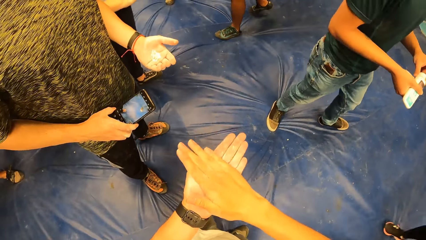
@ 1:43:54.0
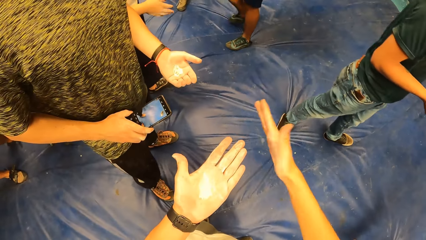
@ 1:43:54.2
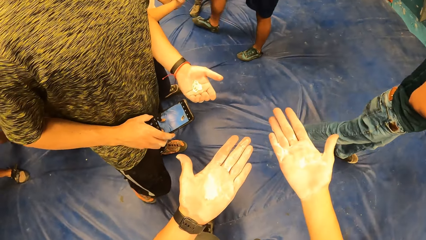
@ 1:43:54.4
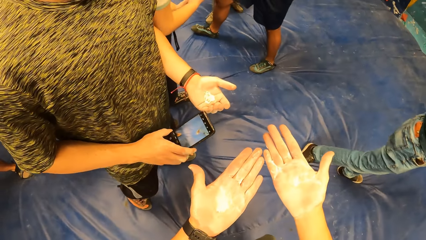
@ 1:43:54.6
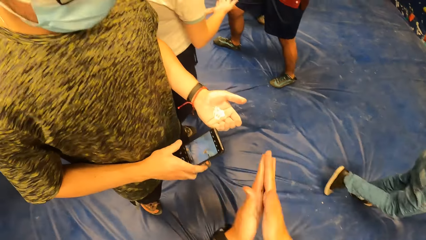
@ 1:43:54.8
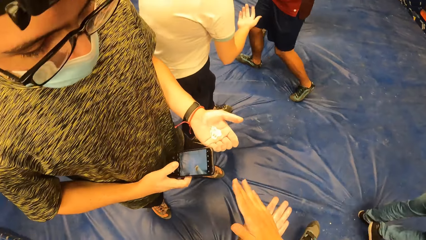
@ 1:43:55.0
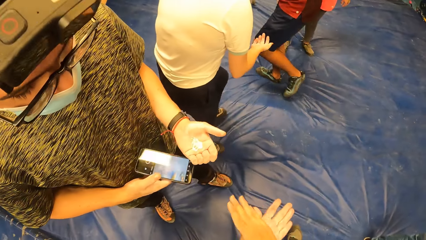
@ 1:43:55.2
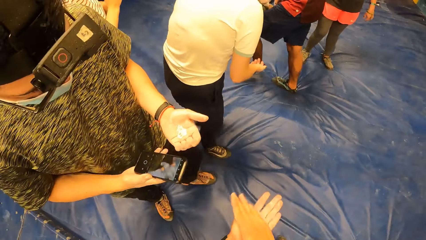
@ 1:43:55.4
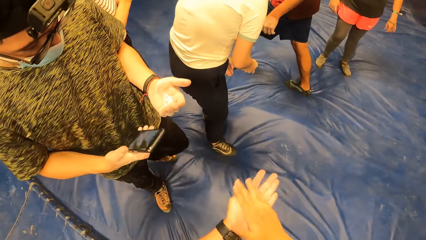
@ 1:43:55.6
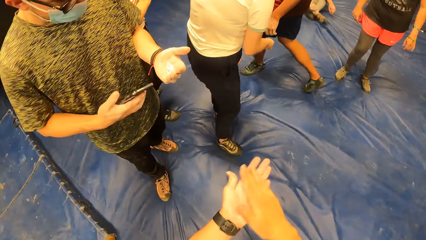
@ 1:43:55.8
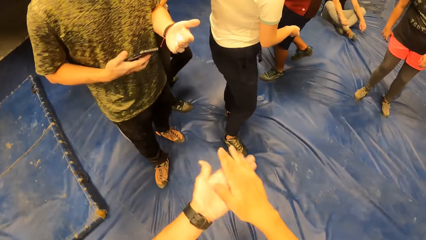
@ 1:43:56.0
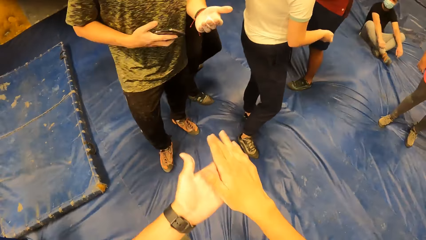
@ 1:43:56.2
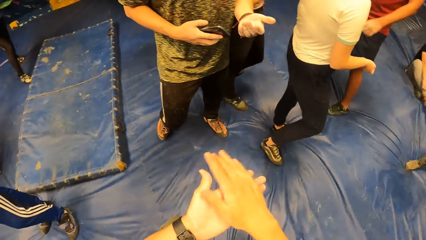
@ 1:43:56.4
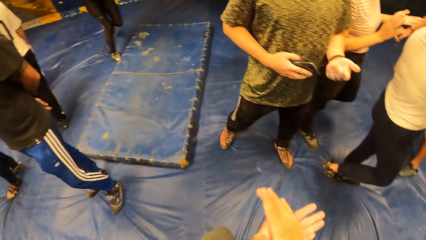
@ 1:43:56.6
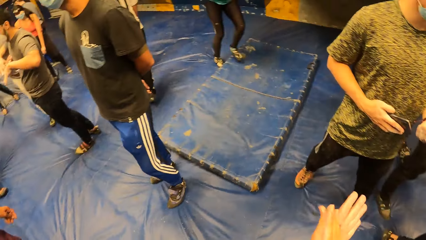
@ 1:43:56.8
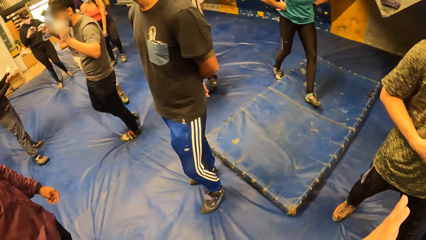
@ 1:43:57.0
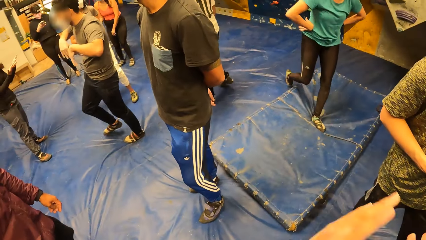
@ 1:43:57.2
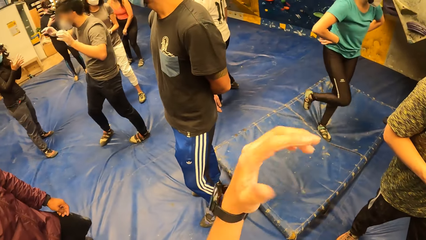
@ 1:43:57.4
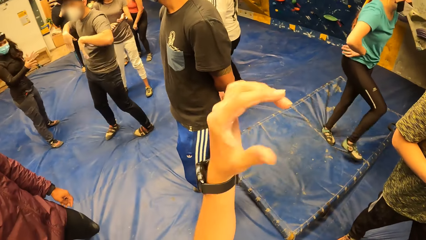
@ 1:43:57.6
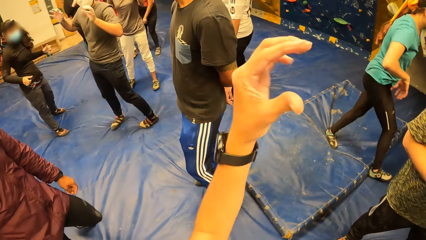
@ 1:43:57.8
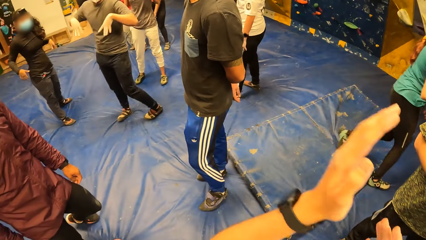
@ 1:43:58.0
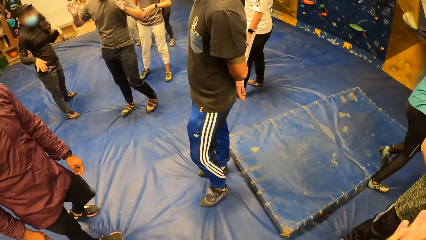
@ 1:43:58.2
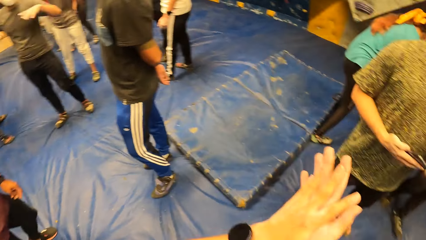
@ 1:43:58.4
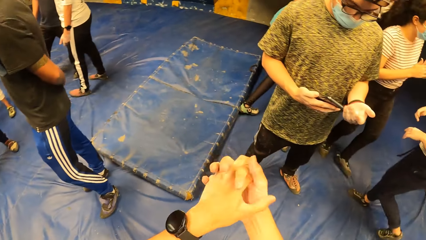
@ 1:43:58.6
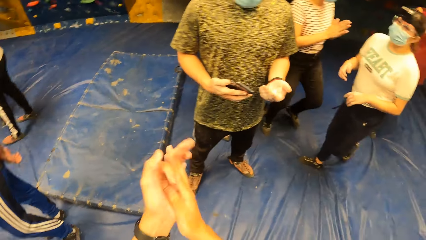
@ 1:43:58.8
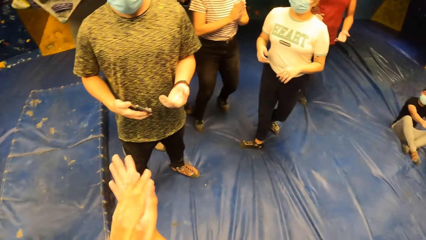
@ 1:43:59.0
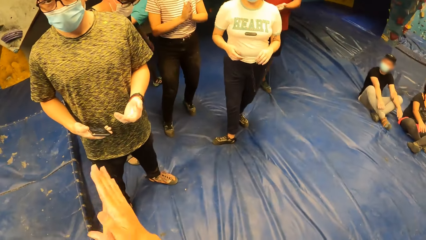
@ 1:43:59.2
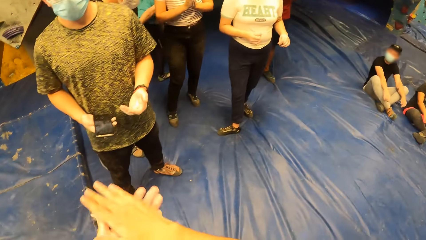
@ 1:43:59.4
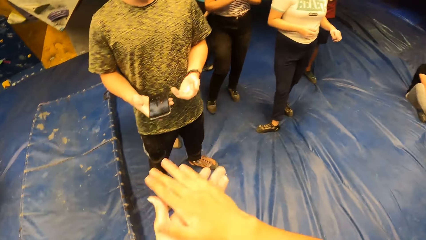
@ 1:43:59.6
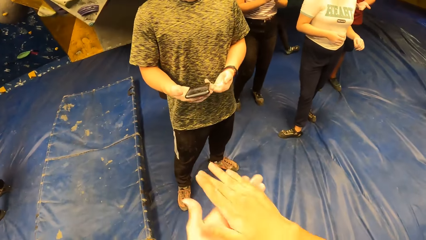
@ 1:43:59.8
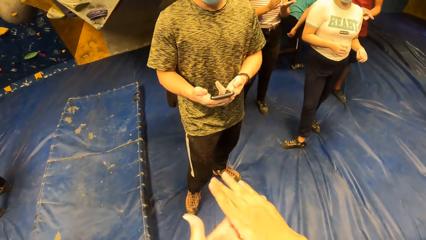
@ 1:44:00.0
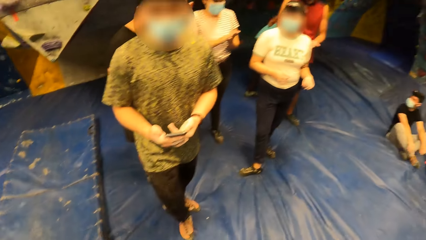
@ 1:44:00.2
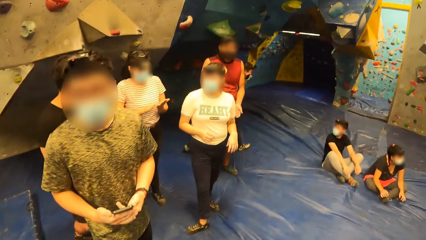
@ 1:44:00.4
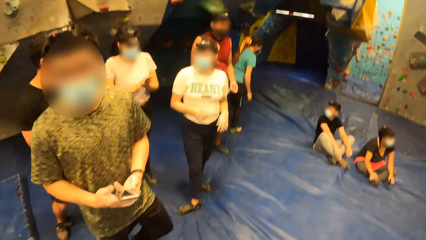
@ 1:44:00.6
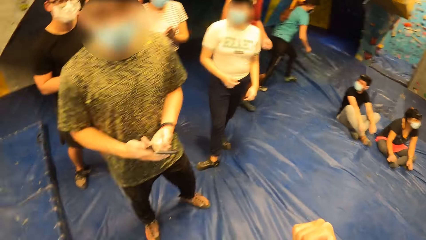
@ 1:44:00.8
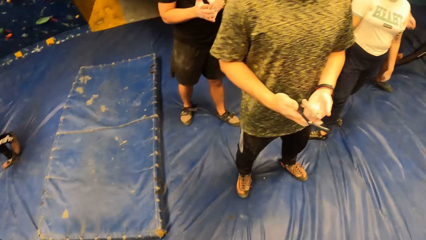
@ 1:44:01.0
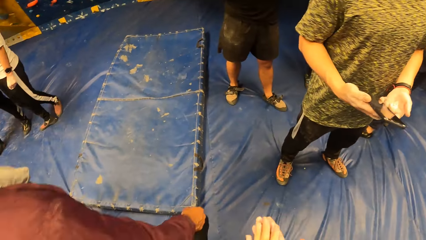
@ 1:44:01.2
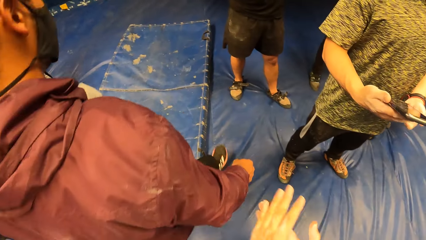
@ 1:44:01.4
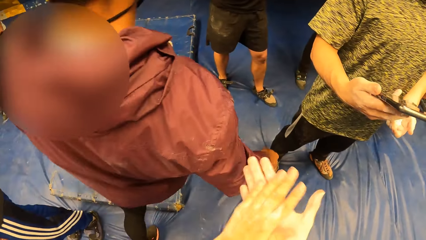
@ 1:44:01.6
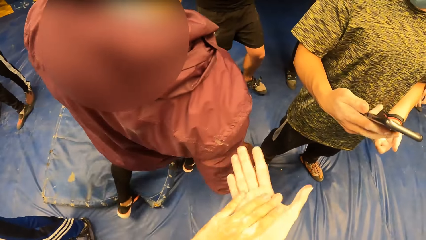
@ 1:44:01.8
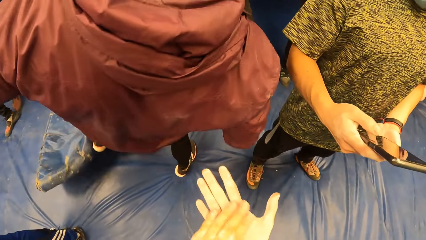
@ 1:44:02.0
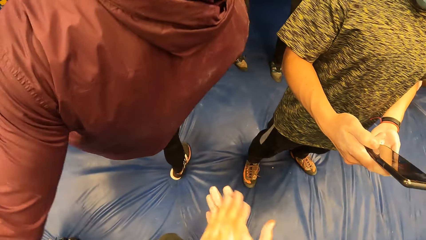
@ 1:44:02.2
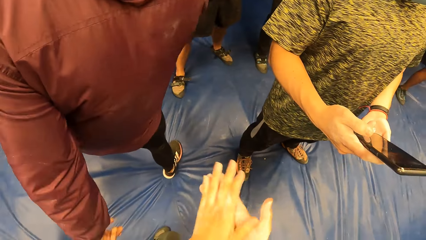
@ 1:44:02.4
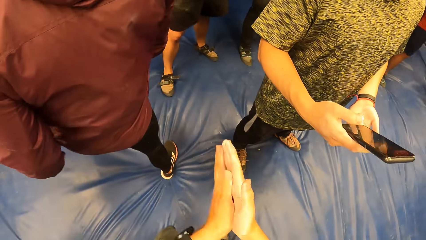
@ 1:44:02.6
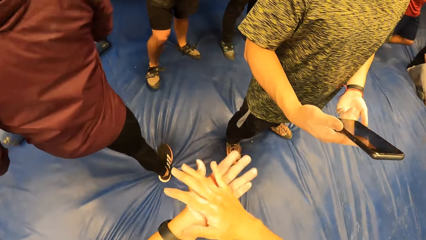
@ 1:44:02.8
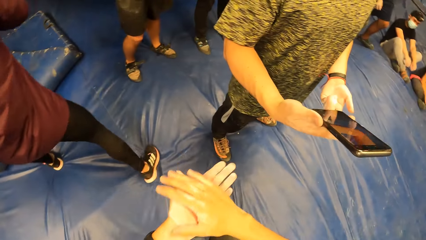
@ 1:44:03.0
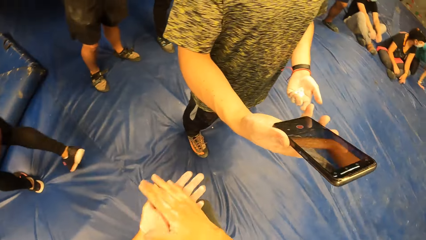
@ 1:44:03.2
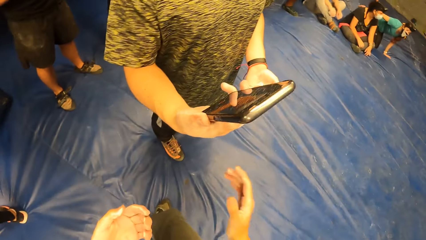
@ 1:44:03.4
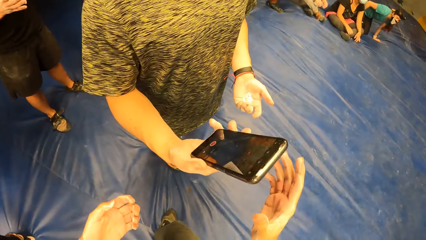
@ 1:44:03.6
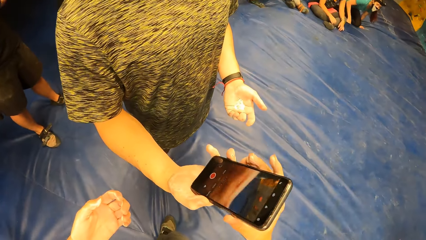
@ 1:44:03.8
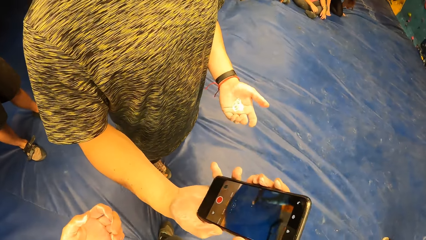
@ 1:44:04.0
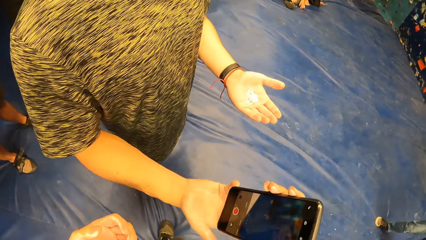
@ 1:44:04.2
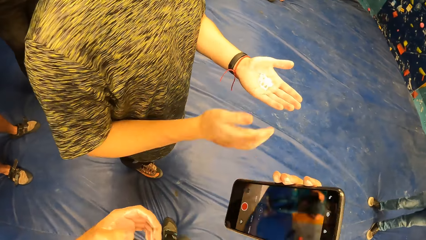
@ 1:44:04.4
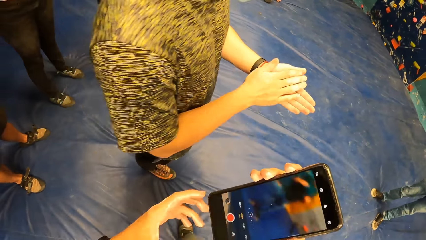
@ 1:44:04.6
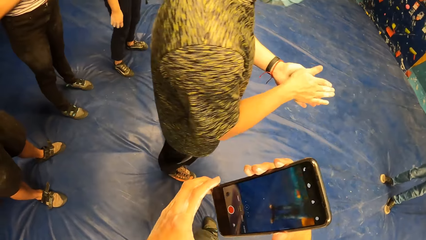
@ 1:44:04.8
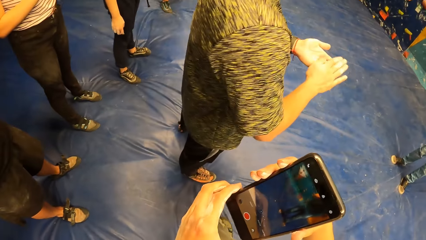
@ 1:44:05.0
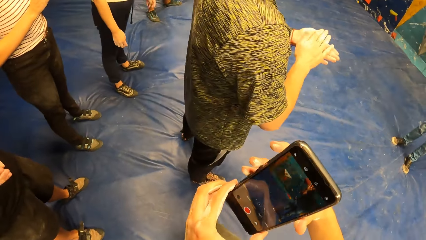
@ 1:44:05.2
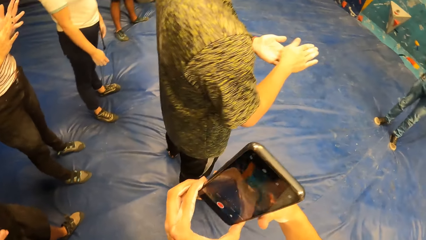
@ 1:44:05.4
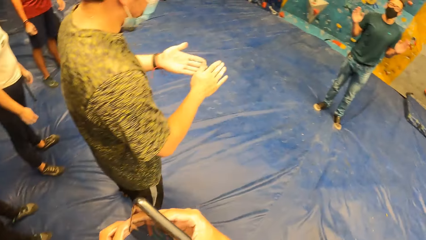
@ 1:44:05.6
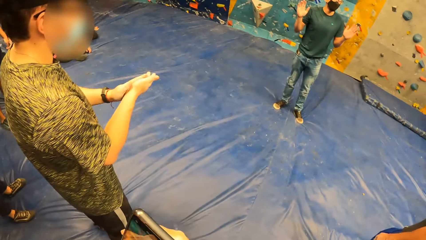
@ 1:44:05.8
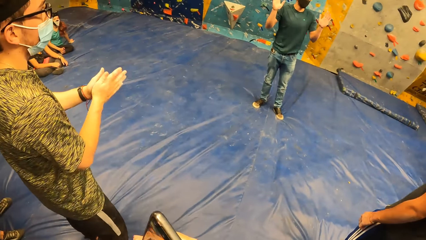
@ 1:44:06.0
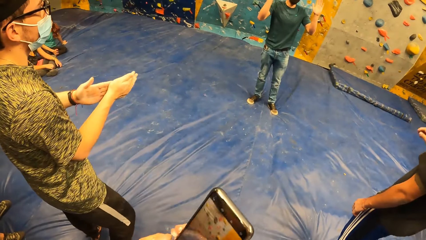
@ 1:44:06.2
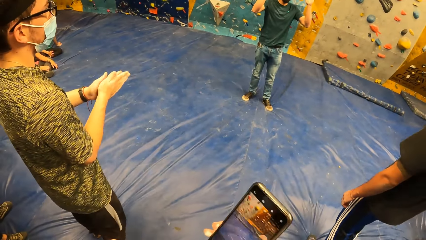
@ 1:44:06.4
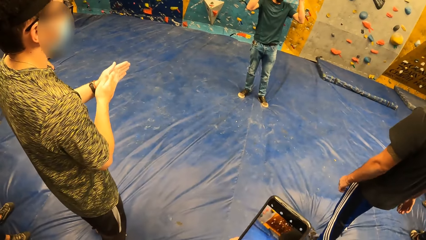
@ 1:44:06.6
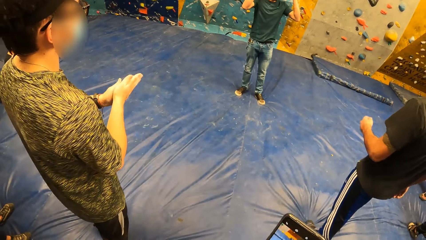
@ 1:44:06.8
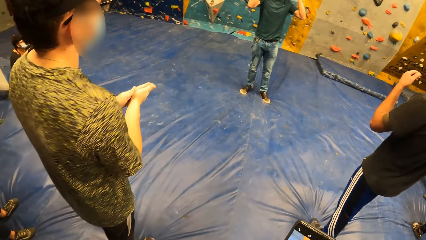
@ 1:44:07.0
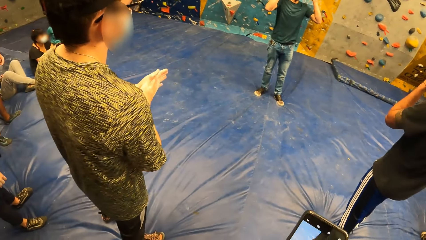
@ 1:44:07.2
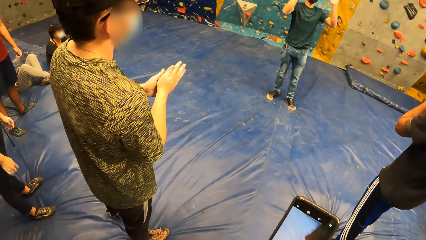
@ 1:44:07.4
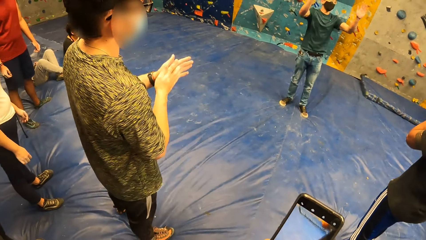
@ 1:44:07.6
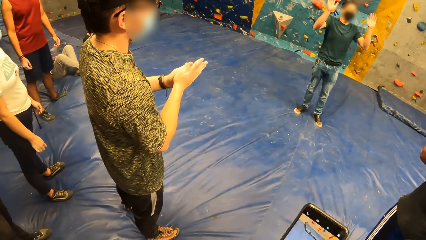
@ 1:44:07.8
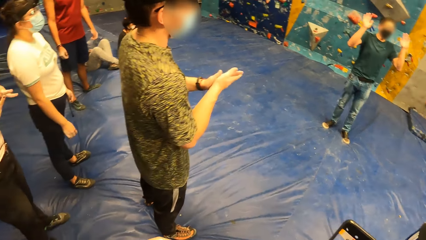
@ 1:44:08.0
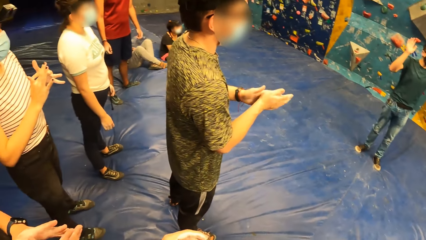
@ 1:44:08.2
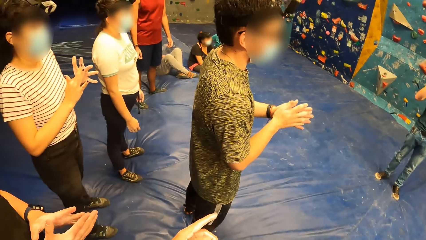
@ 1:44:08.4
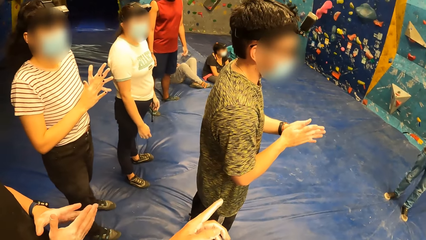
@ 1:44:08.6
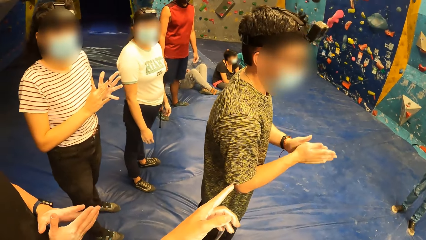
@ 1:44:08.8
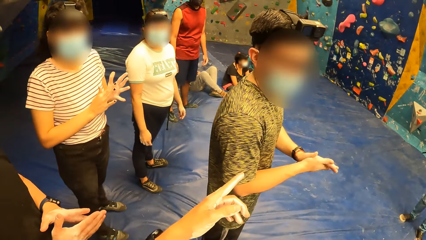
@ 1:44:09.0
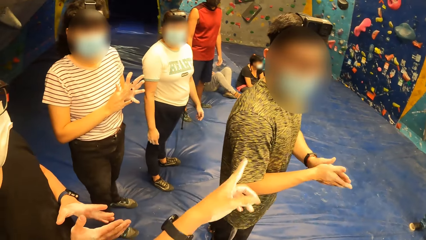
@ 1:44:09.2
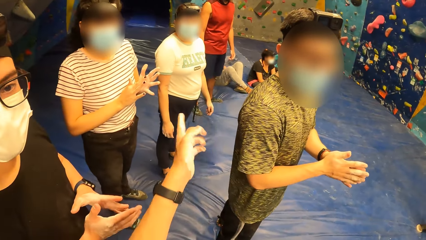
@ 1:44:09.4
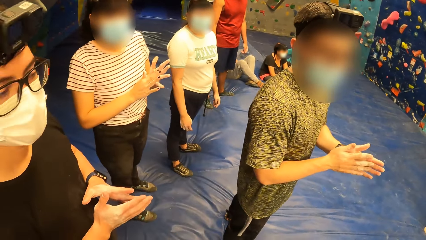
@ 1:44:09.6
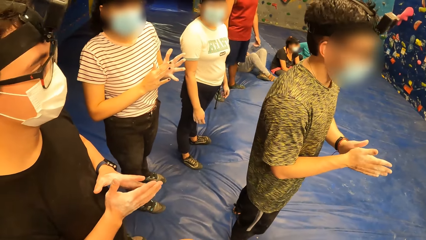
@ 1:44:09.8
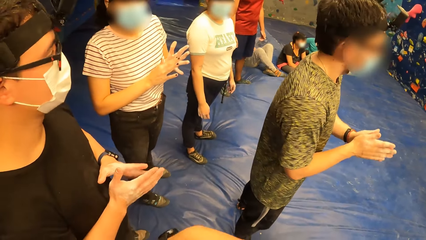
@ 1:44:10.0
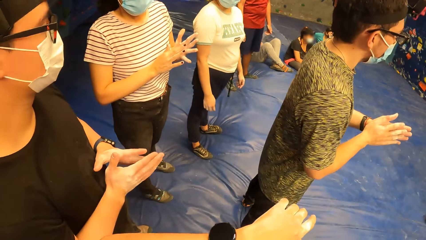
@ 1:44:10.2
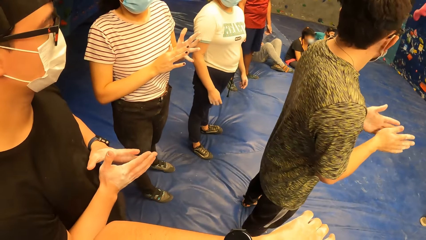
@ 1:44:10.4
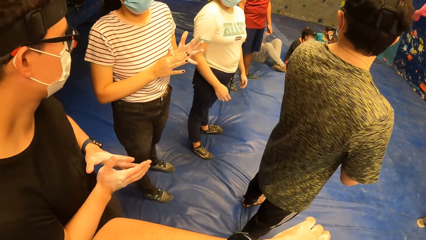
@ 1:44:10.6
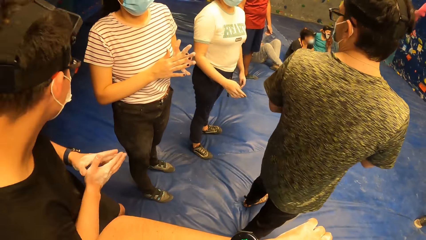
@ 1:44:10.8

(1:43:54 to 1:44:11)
The camera wearer rubs the cream in his right palm against his left palm. A man converses with the camera wearer. The camera wearer collects a phone from the man with his right hand. The man rubs his palms against each other. The camera wearer holds the phone. He points at the wall. He converses with a woman.
